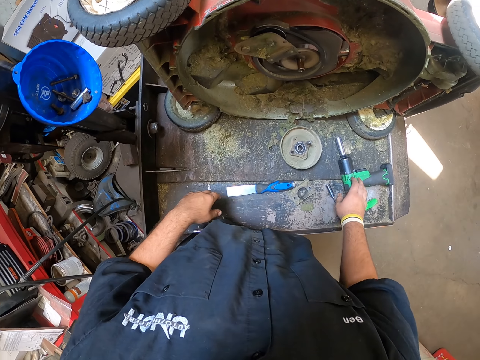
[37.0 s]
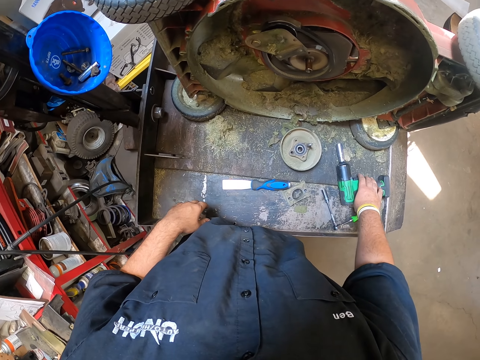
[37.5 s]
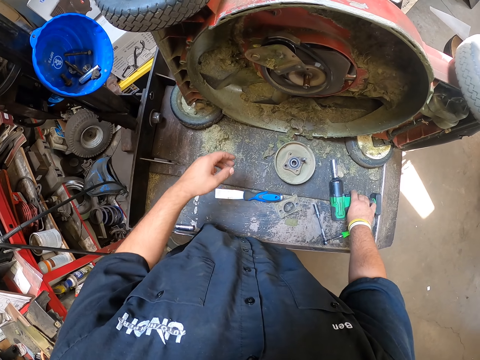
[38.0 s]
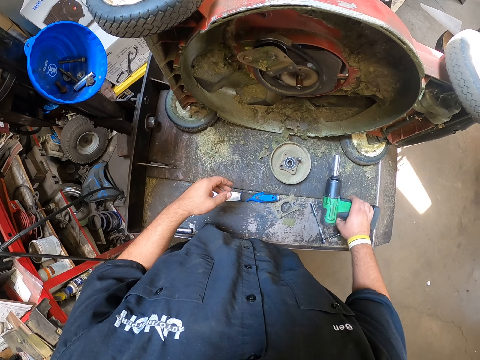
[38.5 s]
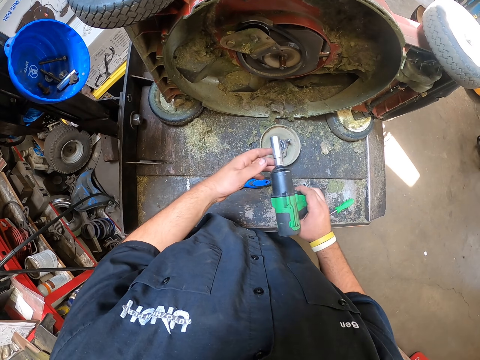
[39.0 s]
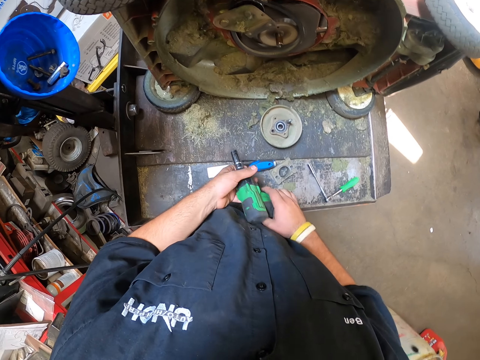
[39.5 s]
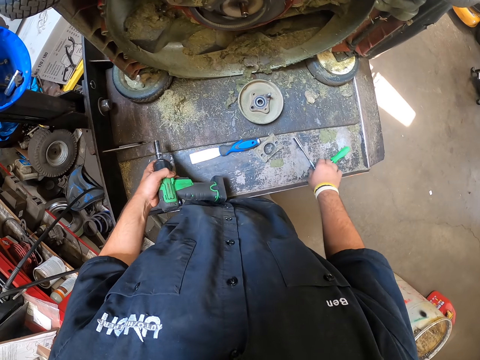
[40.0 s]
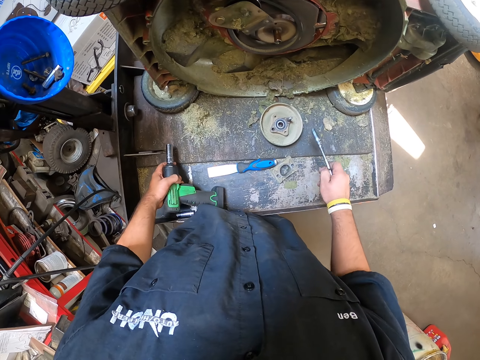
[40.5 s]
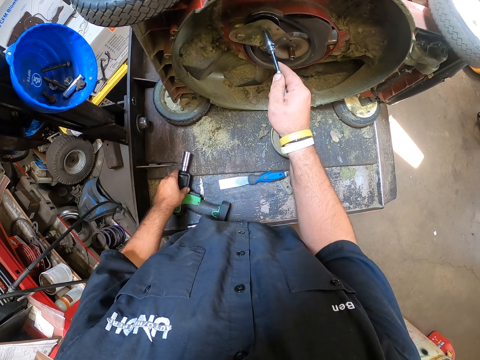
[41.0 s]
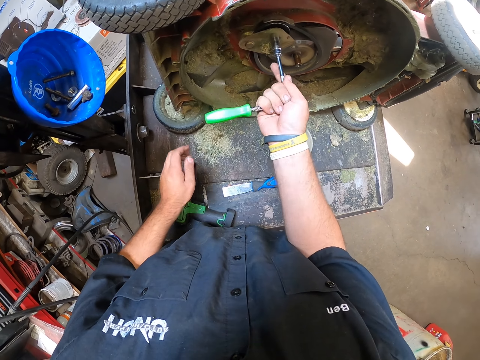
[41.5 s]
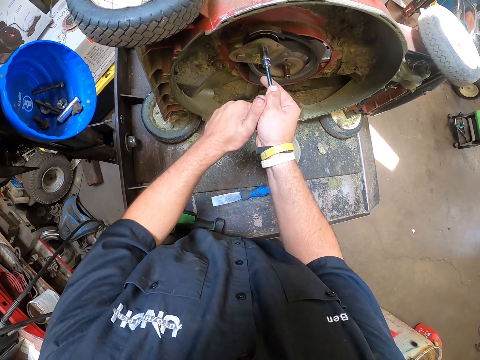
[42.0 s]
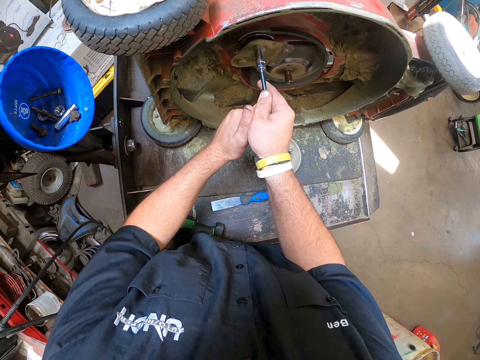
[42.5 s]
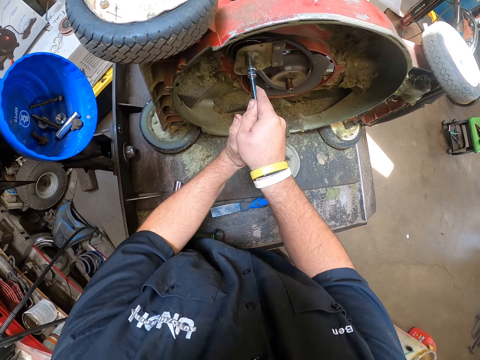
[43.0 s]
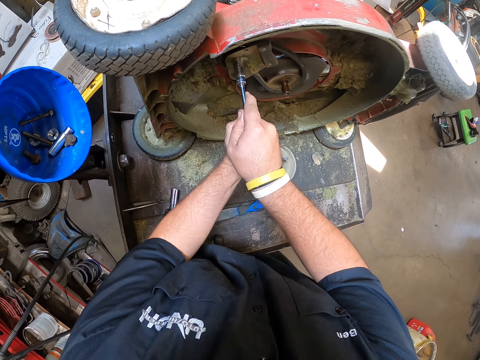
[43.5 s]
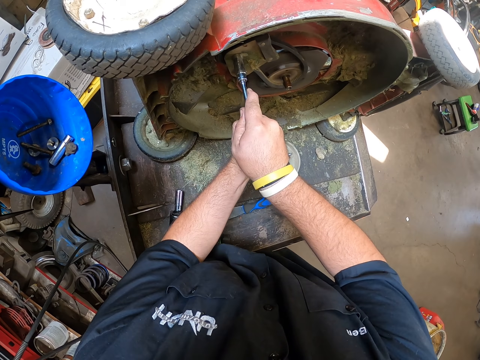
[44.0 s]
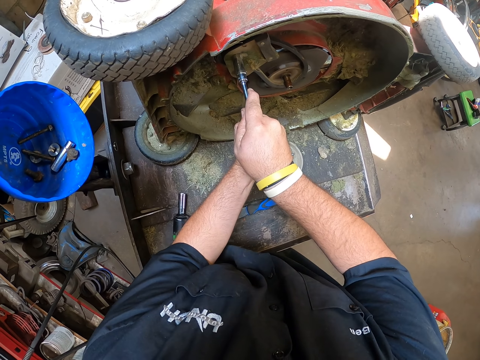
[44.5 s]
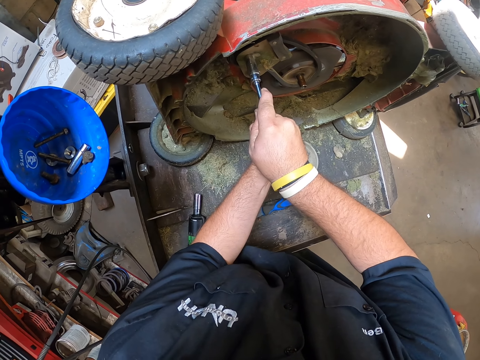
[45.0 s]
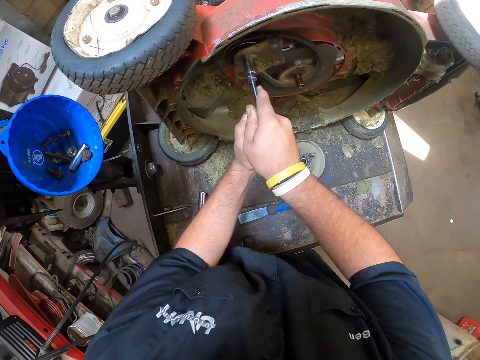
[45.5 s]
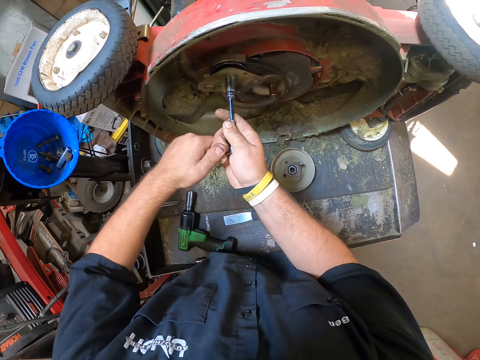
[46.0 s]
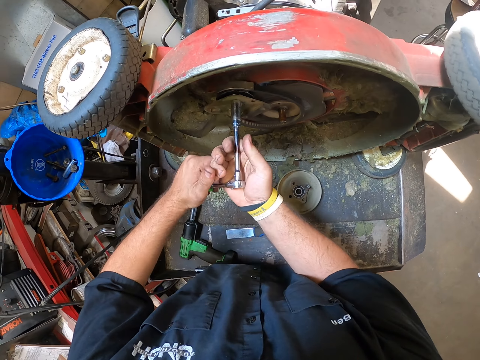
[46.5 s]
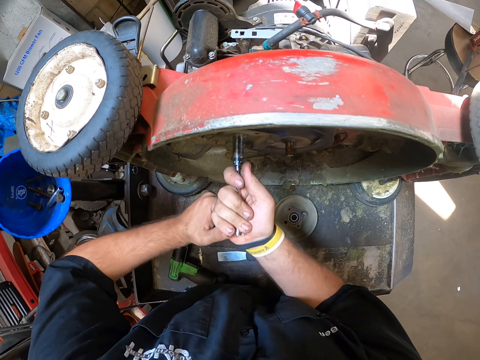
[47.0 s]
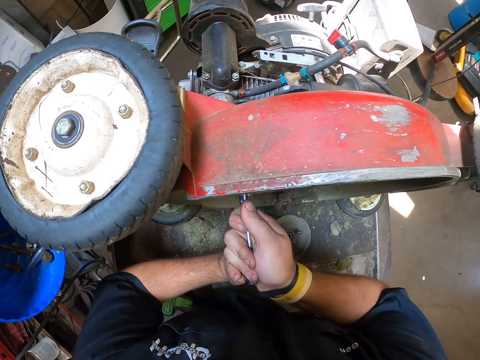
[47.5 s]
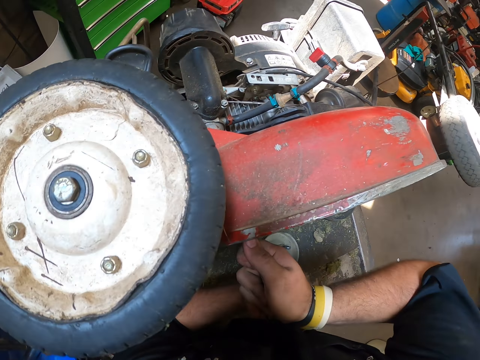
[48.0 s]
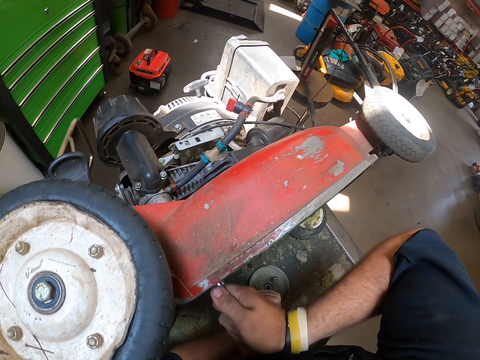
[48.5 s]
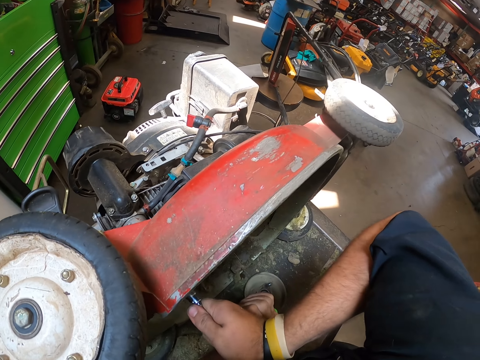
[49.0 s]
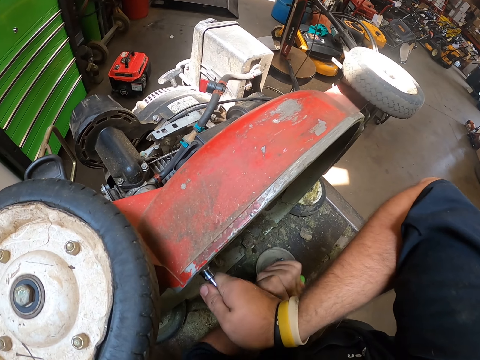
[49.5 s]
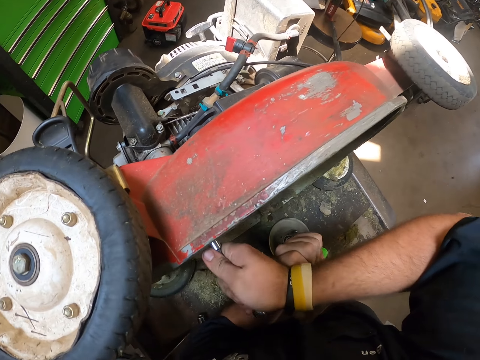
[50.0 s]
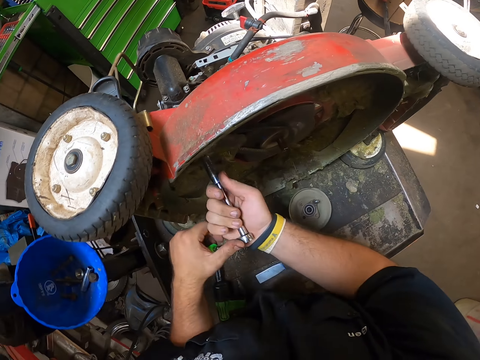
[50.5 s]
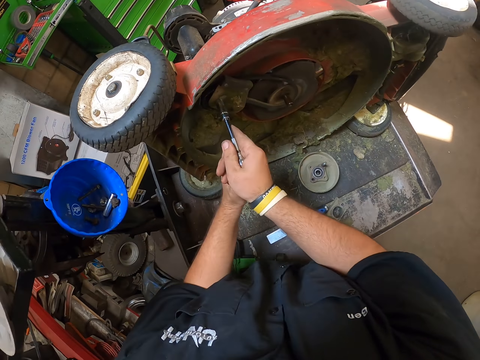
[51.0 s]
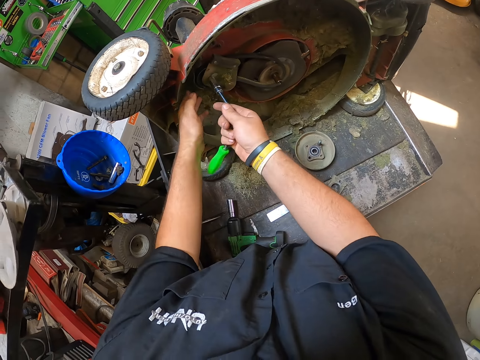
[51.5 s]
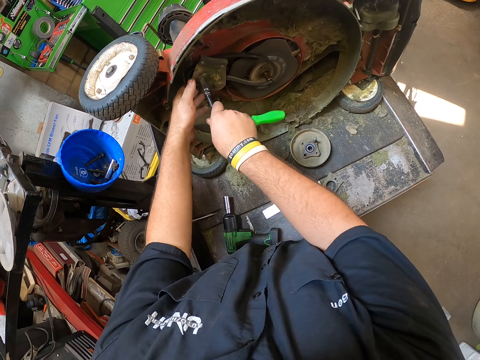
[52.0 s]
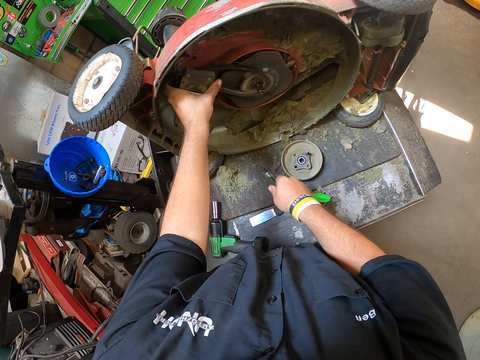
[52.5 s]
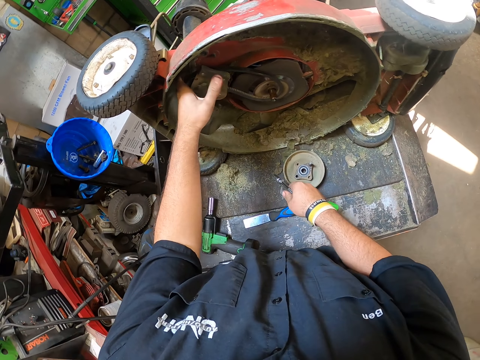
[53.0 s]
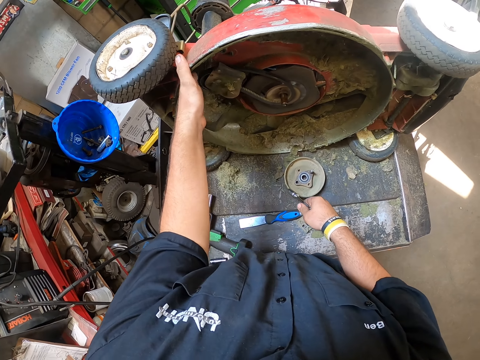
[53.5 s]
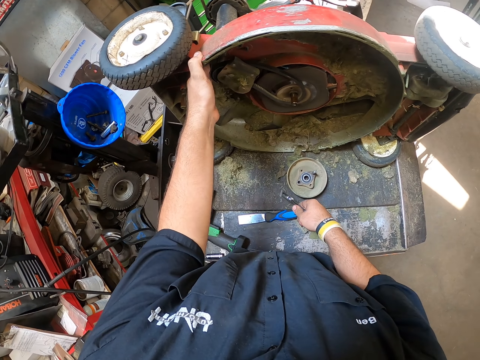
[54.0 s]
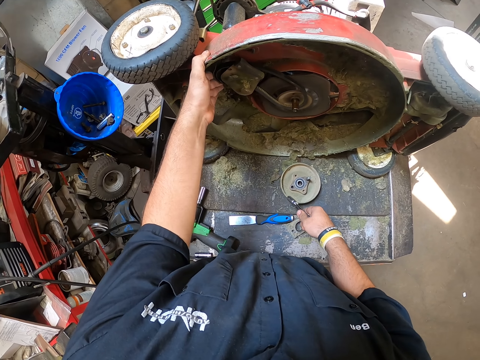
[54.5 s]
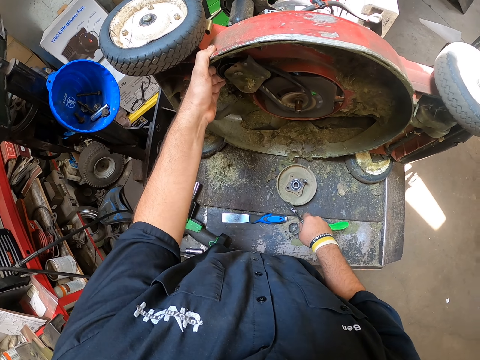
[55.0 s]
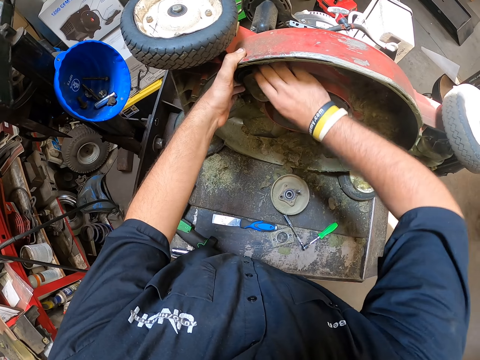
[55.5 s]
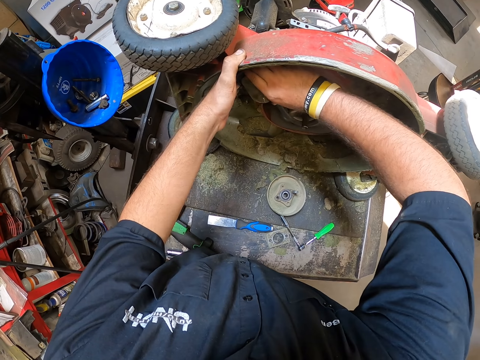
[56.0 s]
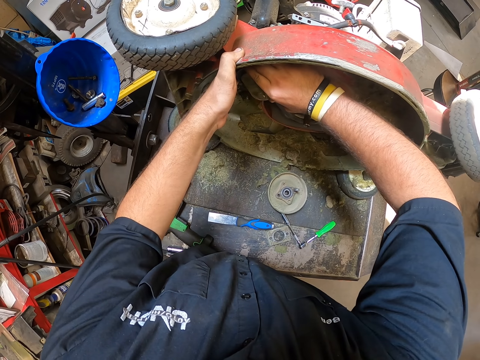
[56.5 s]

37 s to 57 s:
The camera wearer puts a hand down. They pick up the impact wrench. They hold the lug wrench. They pick up the plug wrench. They put down the impact wrench. They put the plug wrench on the lawn mower part and fix the bolt with the plug wrench. They turn the lawn mower part. They tighten the propel. They look around. They remove the plug wrench from the lawn mower part. They hold the lawn mower part. They put a hand down. They touch the propel. They put the plug wrench down. They pull the lawn mower part.

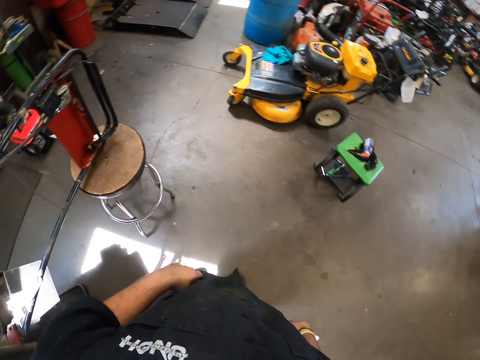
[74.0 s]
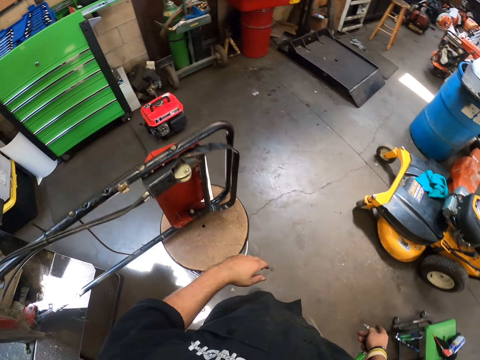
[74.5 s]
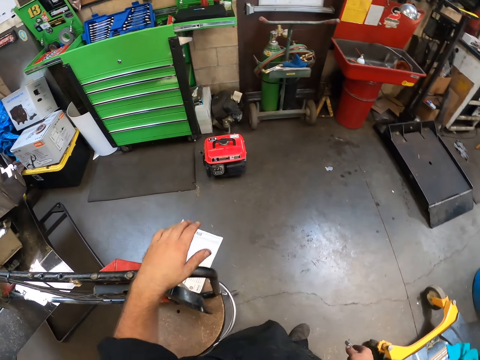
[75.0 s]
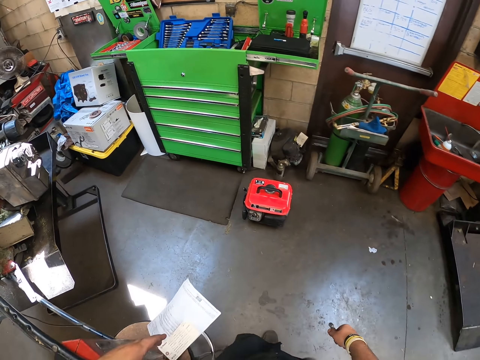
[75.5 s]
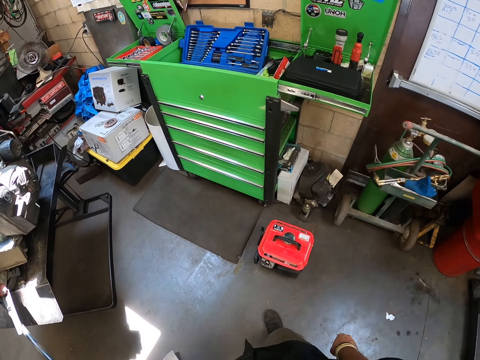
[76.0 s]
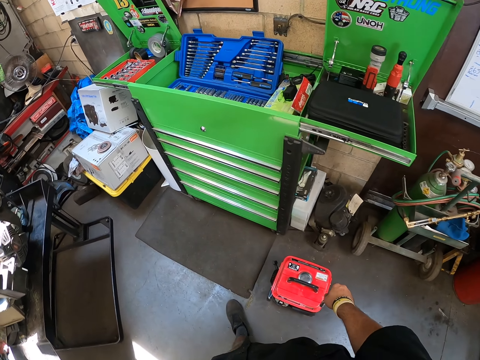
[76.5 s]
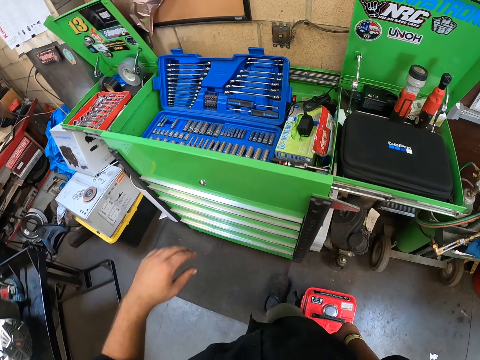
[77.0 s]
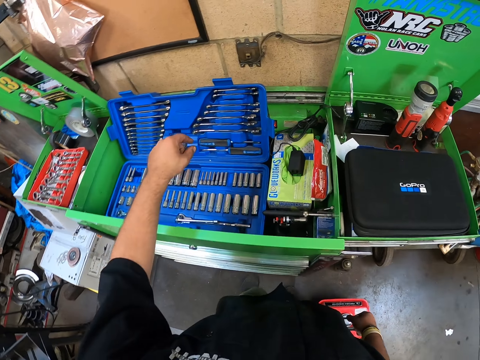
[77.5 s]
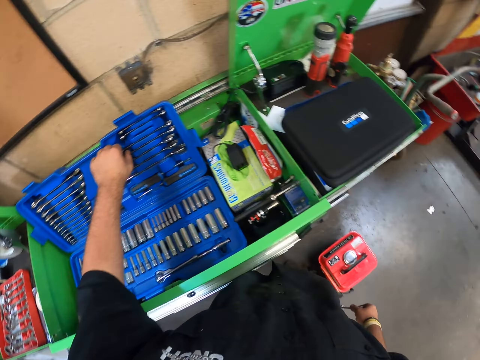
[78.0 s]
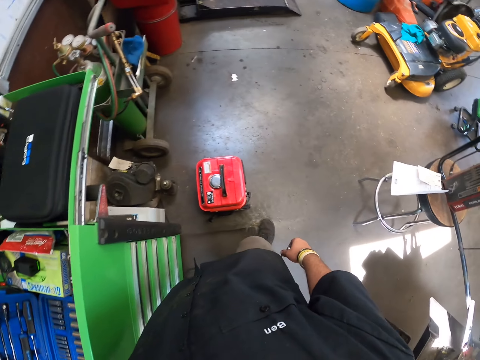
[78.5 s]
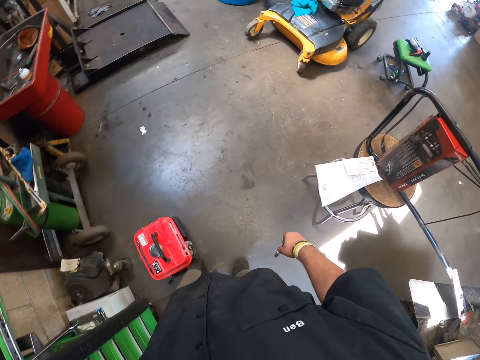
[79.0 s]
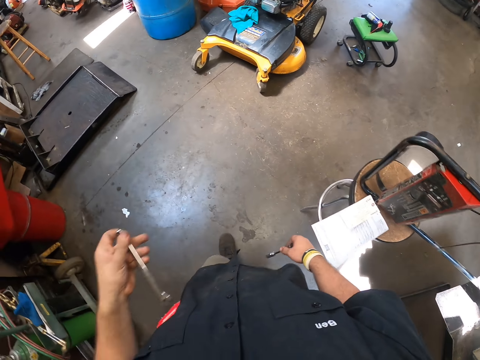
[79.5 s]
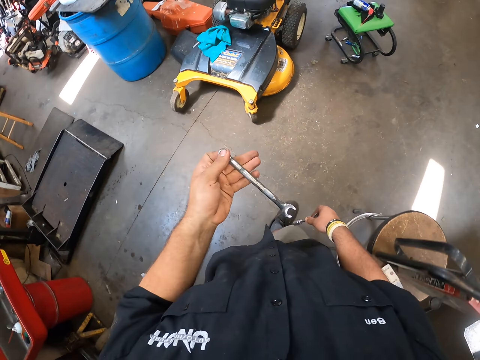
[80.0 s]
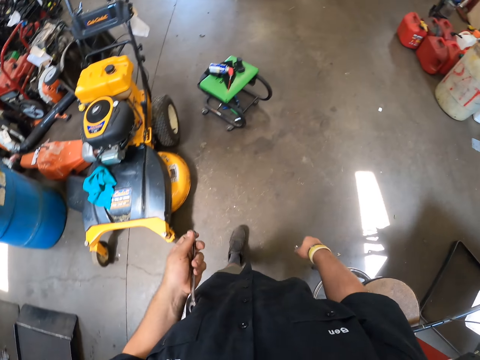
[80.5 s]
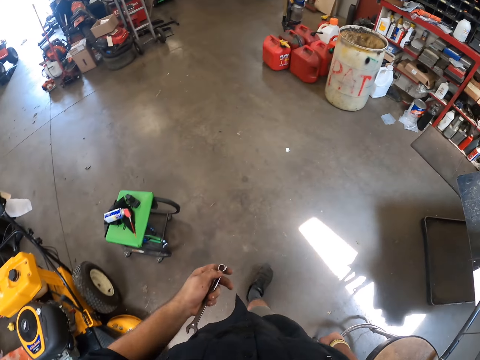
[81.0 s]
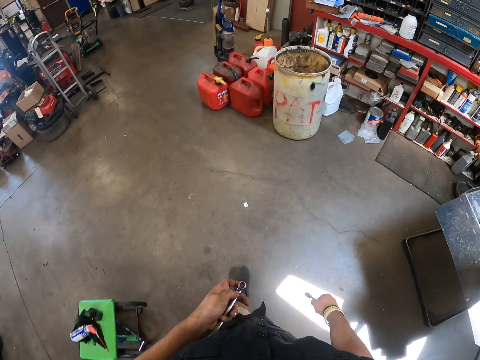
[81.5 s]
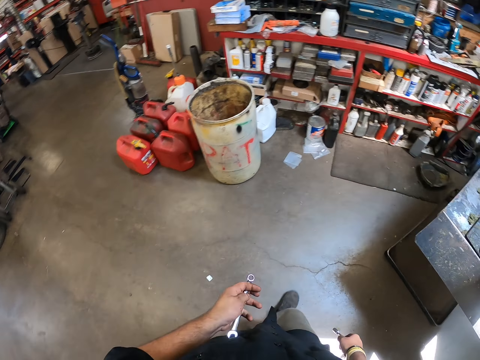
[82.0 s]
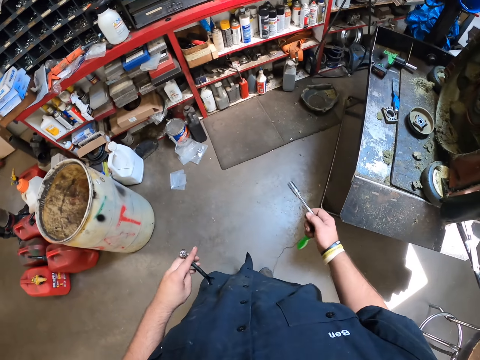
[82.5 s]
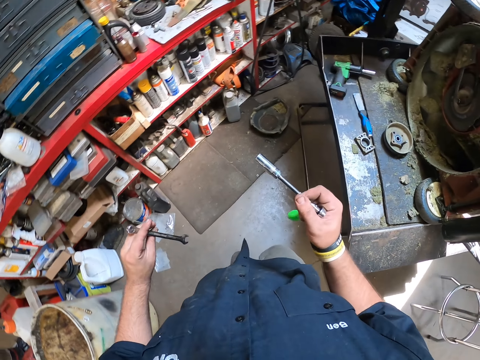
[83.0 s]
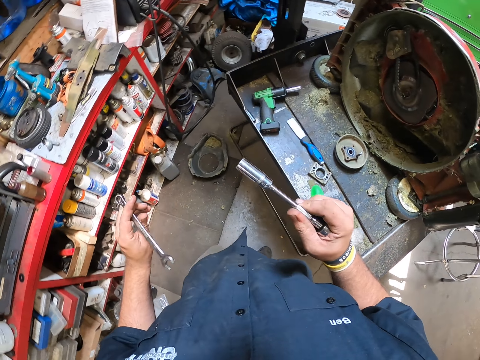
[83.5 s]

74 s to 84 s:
The camera wearer puts their left hand on the metal rod. They walk around the garage. They walk forward. They take a ratchet spanner from the tool box. They touch the tool box. They walk back to the lawn mower. They hold a wrench. They walk forward.
